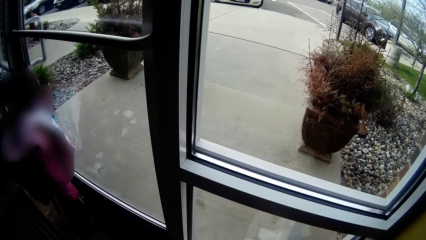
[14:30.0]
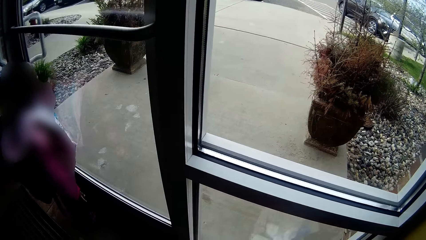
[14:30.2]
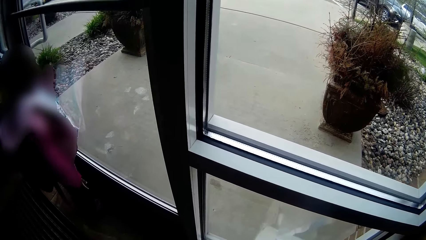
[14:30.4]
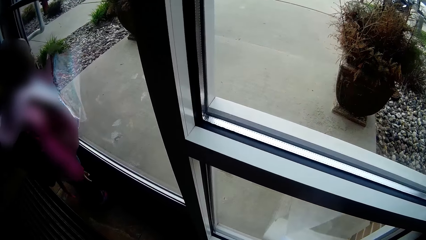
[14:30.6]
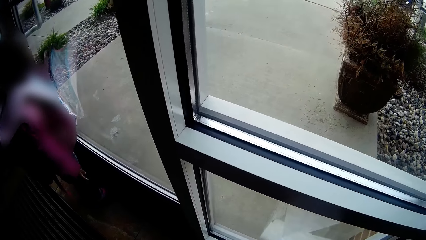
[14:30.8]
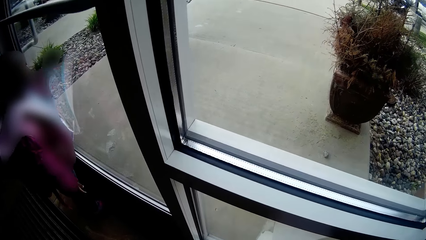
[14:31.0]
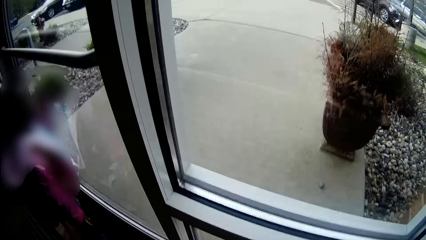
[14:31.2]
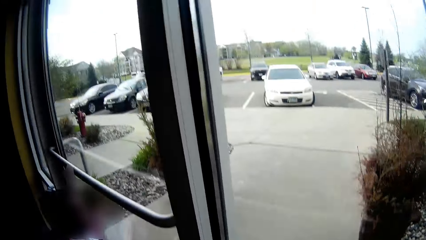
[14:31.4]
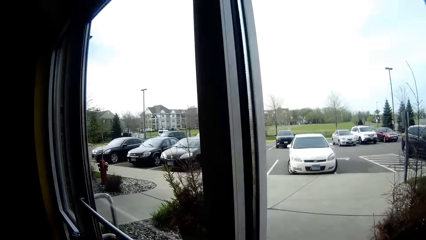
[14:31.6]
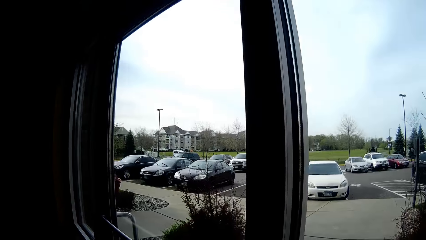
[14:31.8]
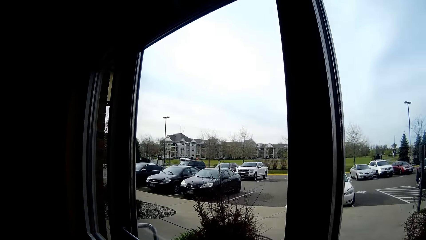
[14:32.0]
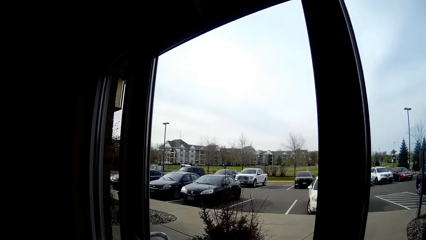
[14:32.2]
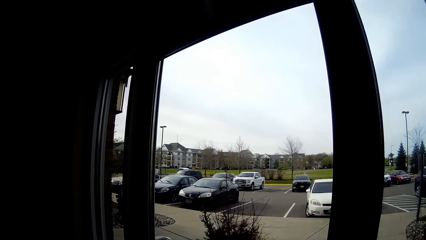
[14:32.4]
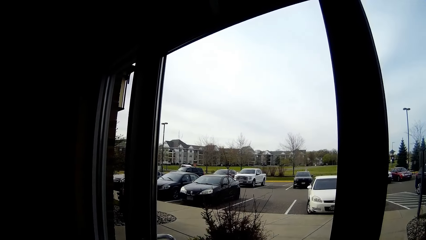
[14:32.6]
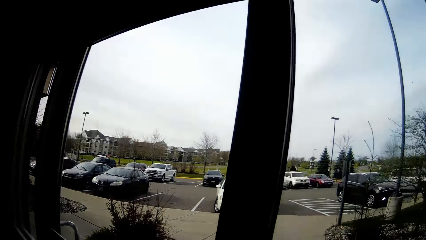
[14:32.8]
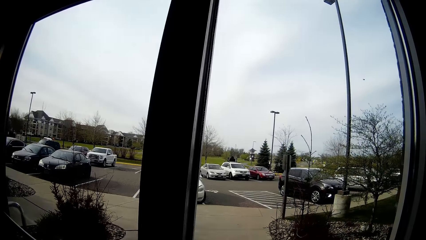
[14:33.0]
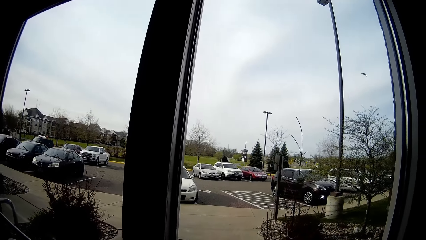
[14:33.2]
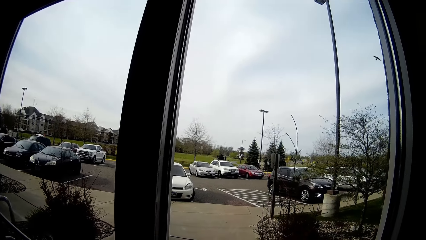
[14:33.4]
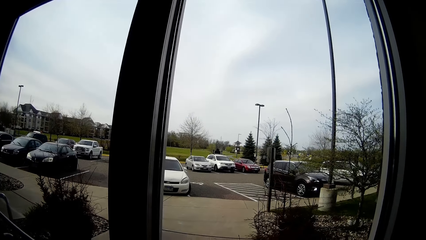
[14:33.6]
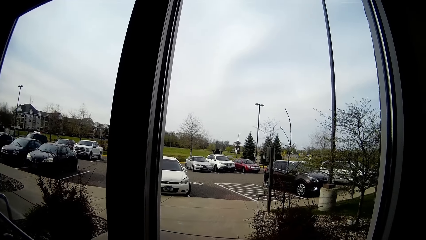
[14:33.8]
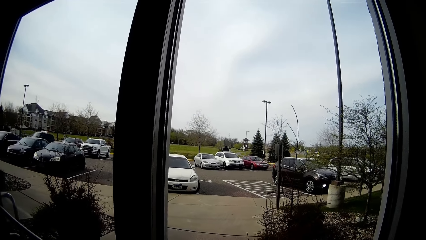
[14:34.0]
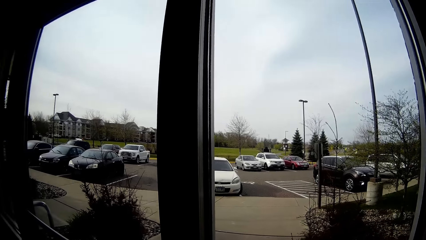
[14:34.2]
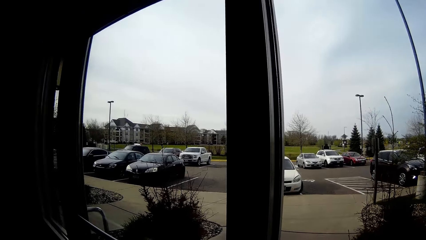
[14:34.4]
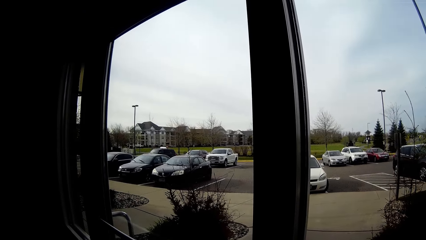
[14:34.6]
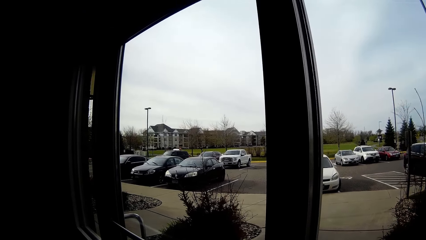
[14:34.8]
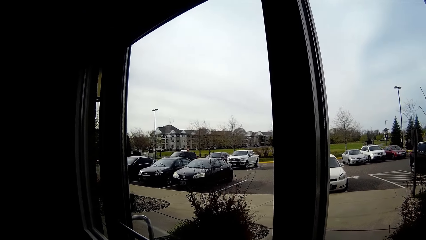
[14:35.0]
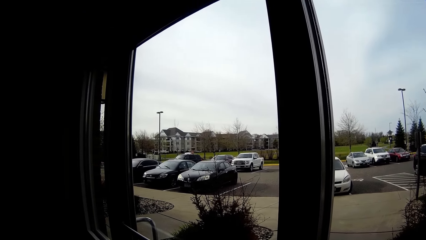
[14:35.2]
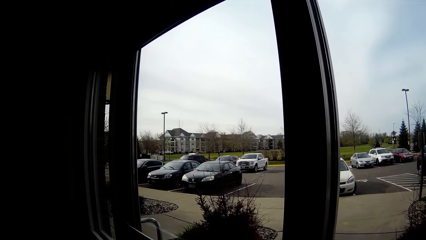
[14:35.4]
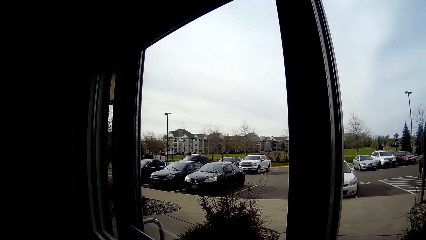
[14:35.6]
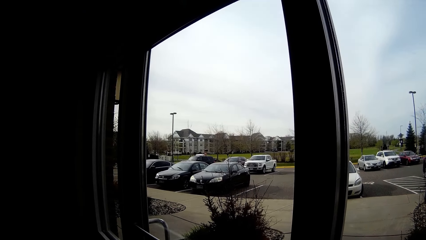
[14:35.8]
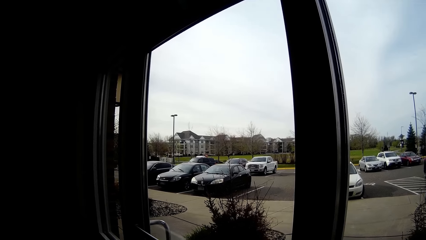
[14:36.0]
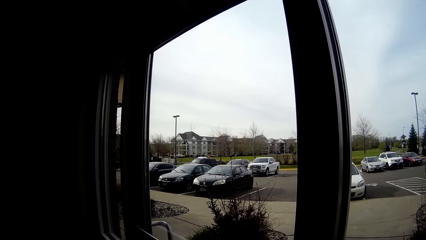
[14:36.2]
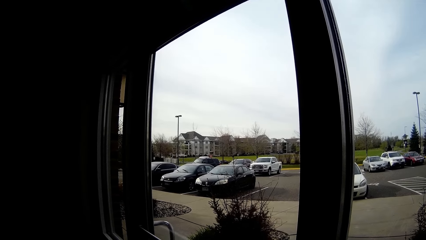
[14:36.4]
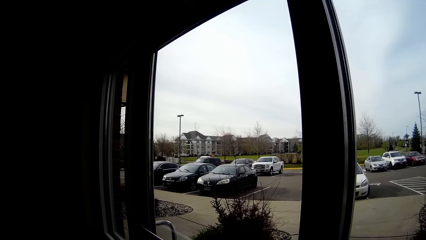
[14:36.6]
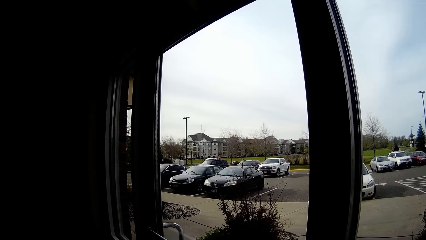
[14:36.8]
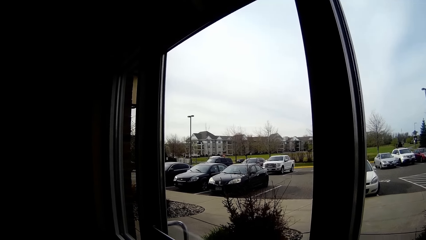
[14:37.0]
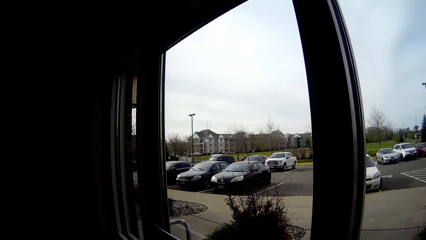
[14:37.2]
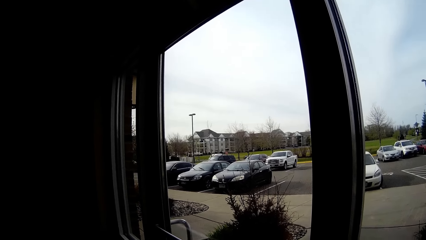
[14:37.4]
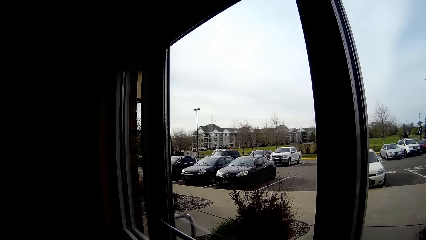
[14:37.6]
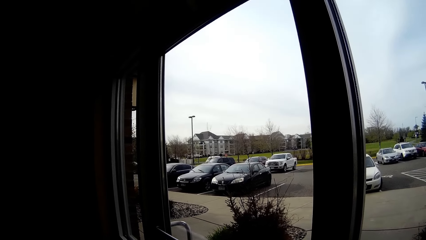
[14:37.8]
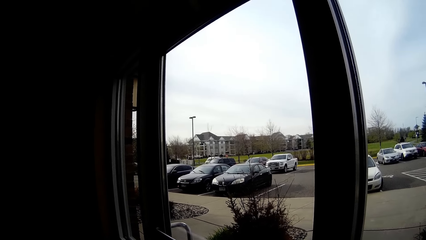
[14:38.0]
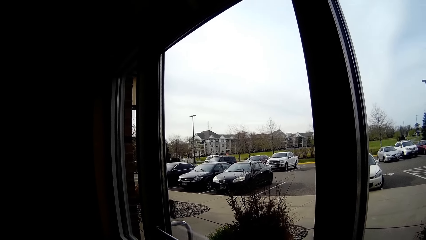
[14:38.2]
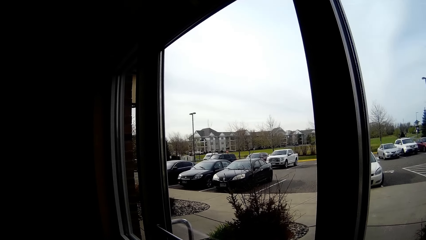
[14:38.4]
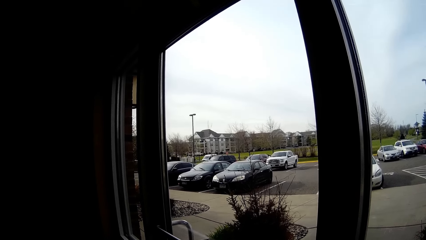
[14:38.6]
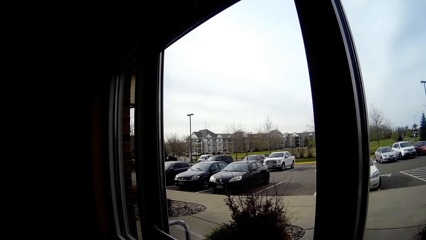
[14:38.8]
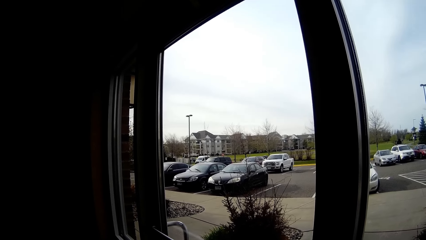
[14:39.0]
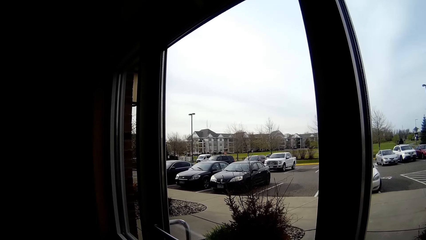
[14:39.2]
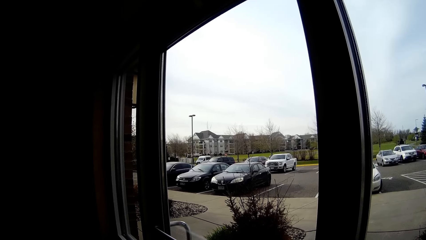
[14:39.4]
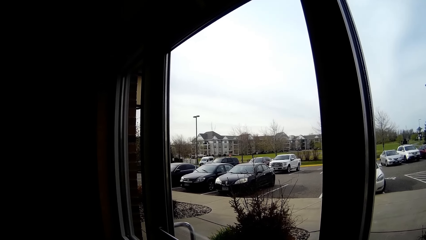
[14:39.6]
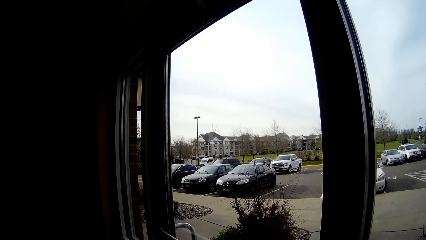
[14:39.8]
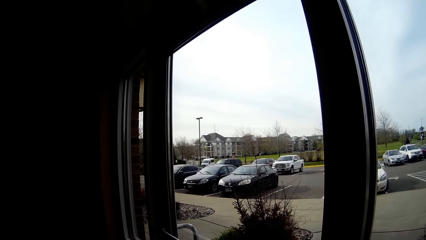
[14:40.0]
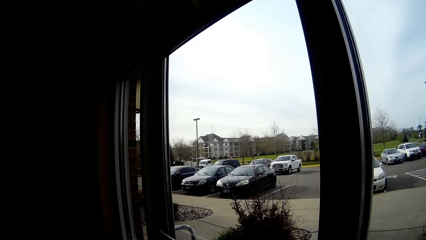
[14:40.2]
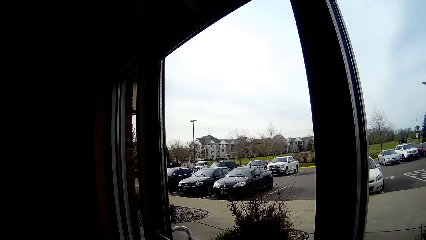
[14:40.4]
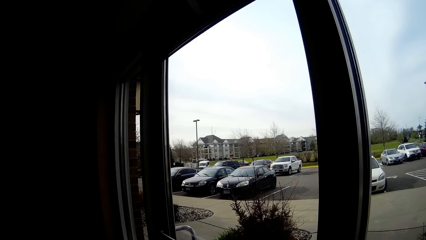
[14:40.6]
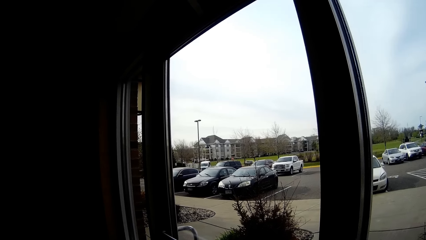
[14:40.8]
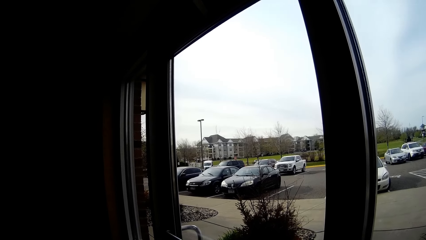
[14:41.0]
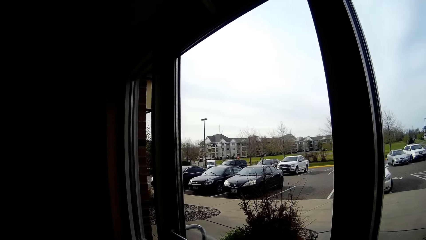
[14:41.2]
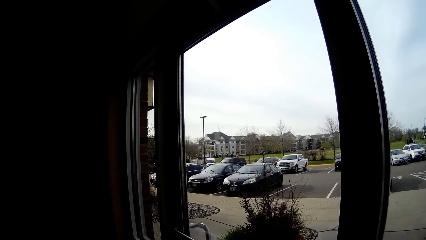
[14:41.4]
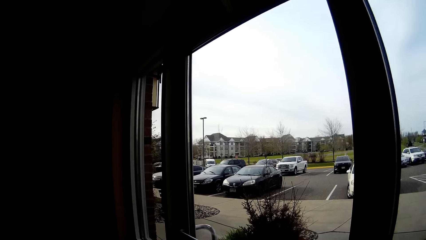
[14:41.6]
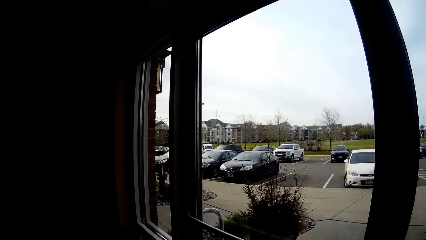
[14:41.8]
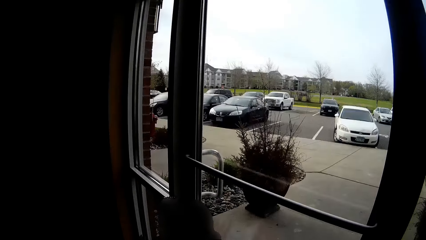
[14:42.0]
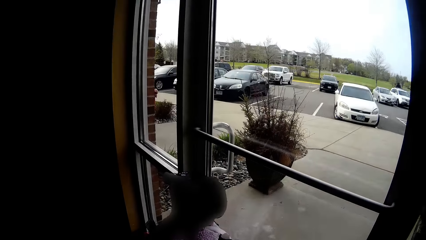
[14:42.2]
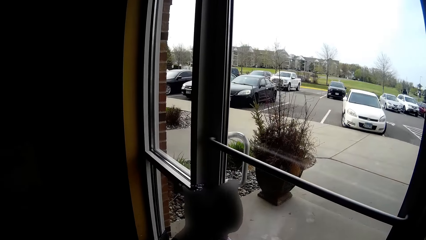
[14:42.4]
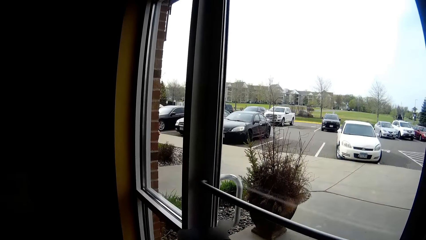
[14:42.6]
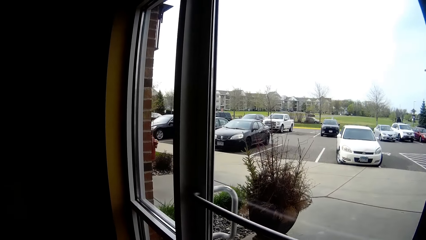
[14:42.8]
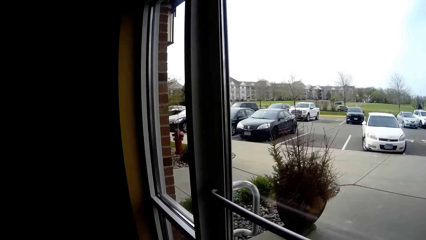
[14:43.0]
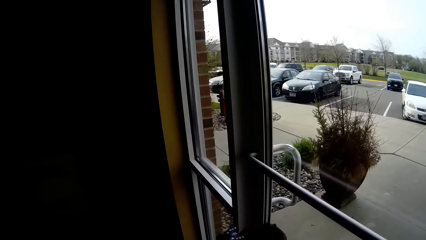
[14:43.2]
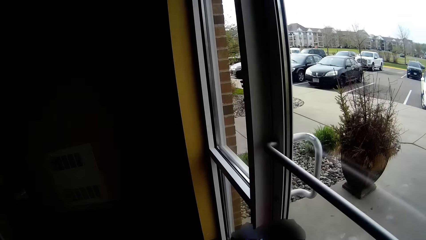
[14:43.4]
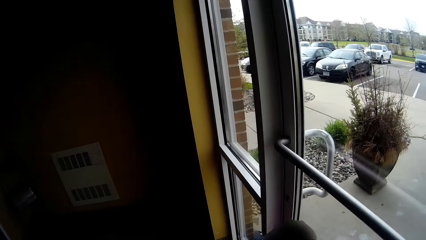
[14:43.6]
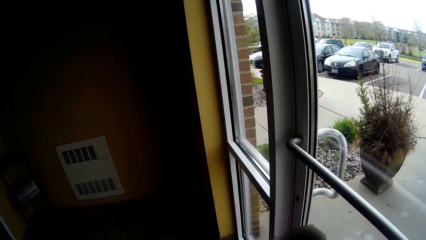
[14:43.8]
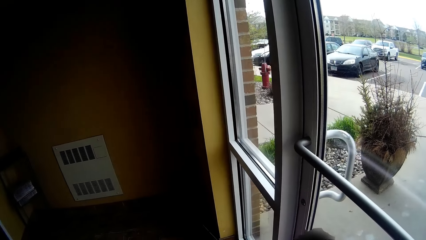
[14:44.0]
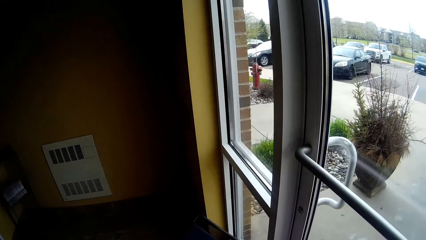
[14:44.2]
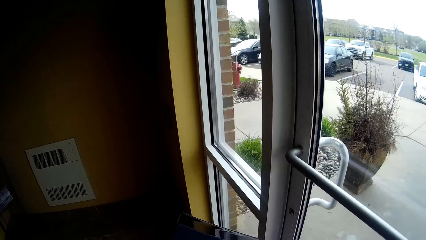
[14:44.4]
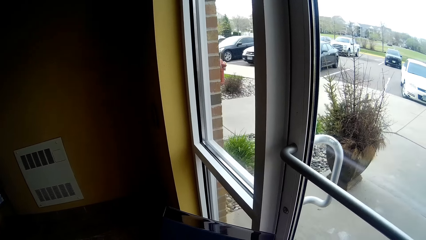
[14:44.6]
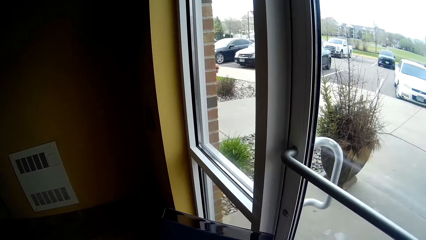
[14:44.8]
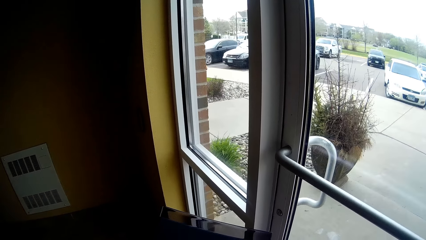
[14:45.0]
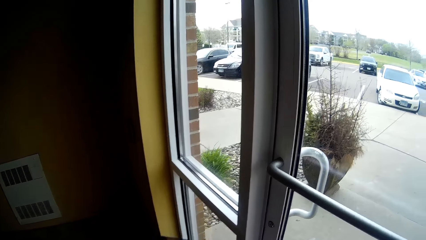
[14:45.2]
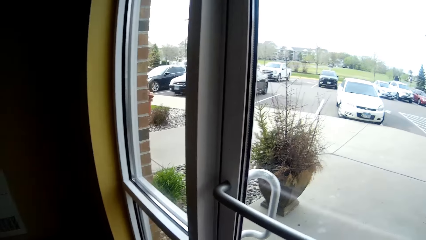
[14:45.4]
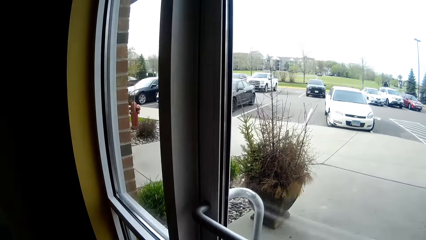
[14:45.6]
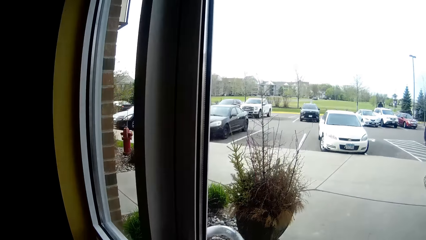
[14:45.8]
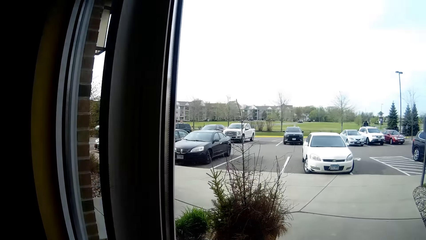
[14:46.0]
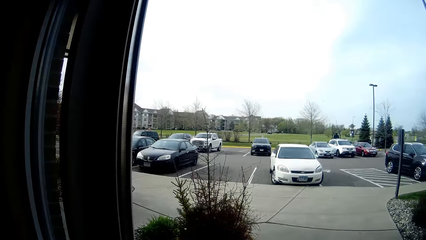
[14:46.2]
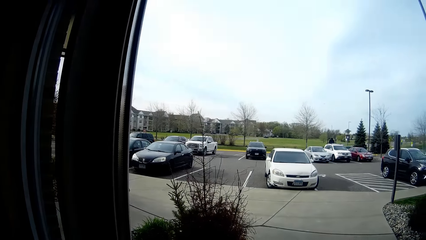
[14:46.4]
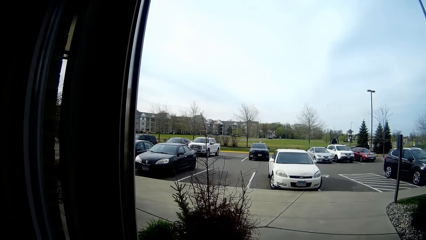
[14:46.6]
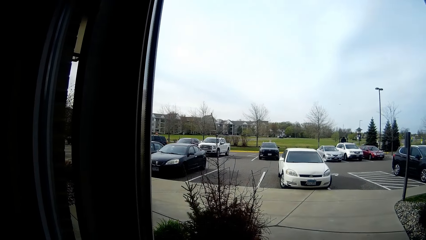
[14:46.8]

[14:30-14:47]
The camera wearer peeps through the glass door. They converse with a baby. They peep through the glass door.
